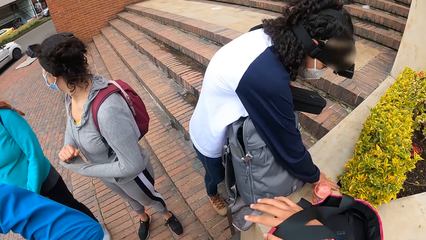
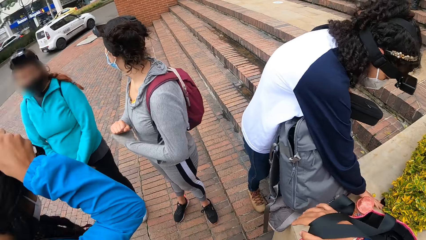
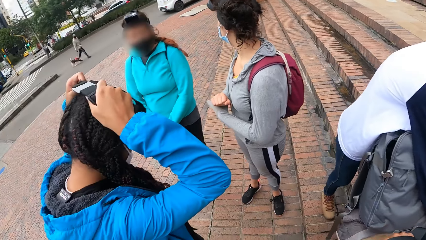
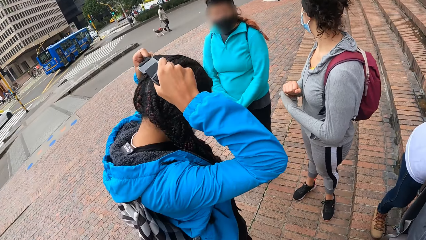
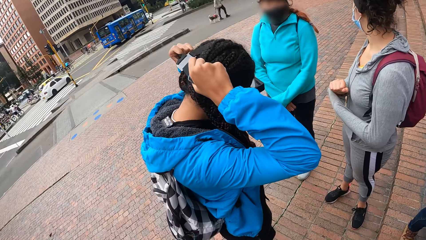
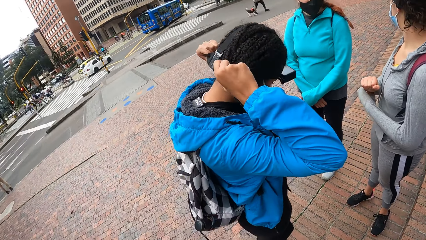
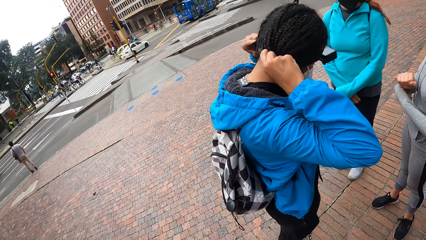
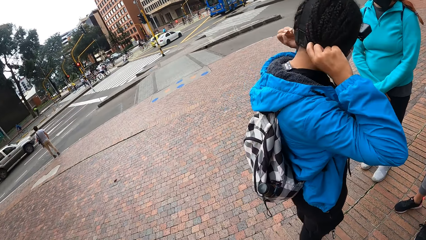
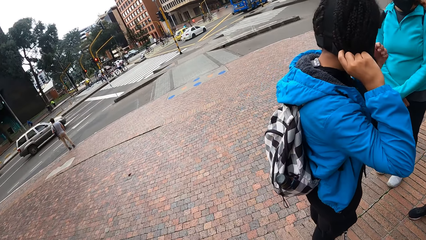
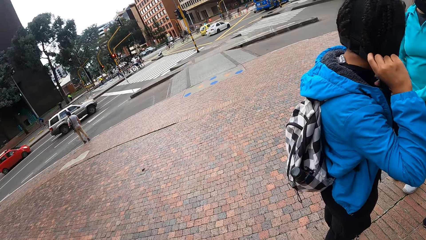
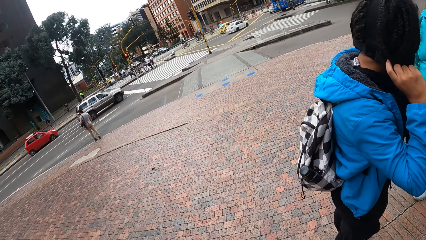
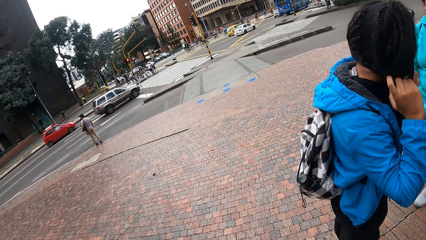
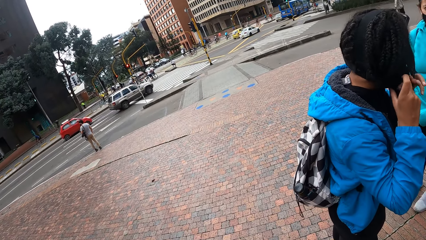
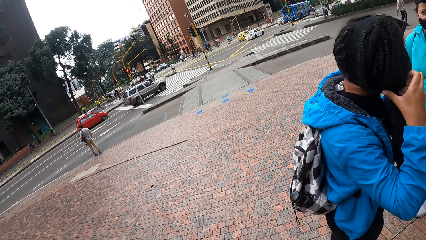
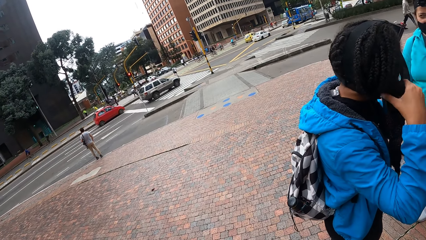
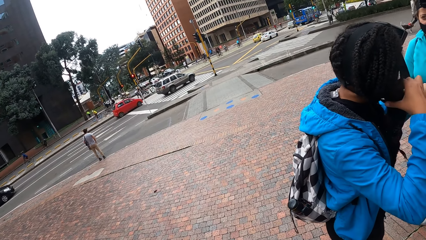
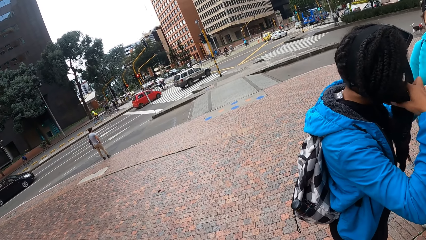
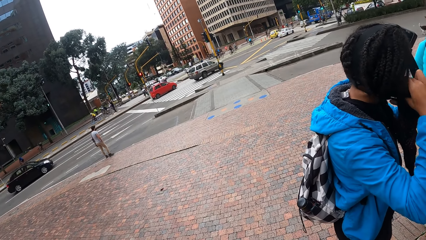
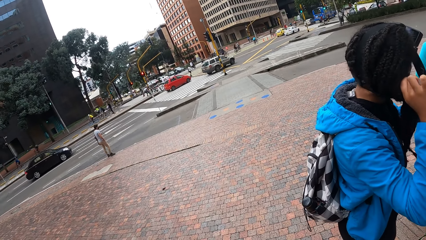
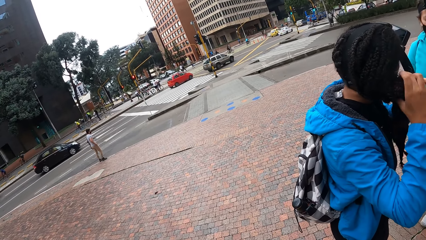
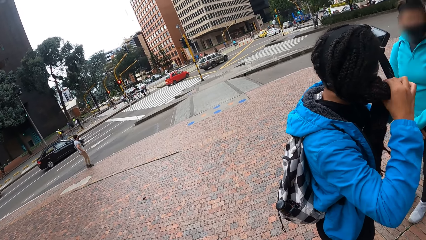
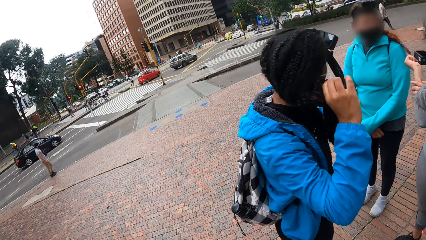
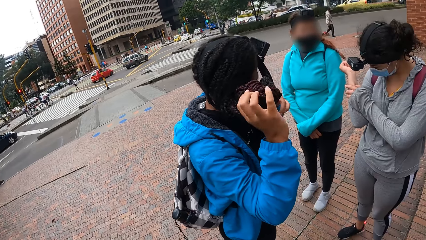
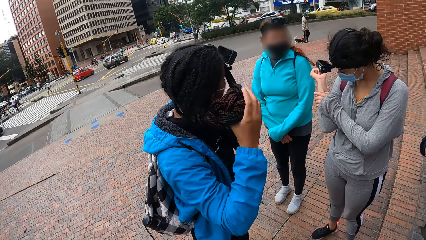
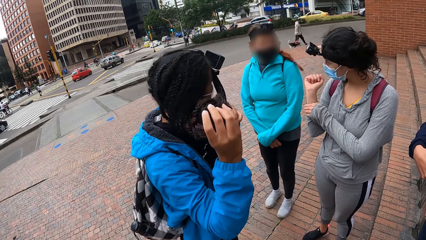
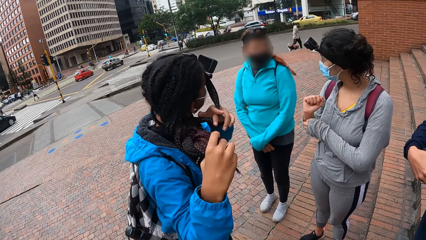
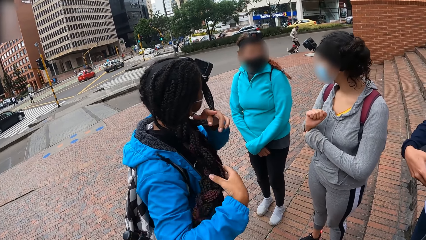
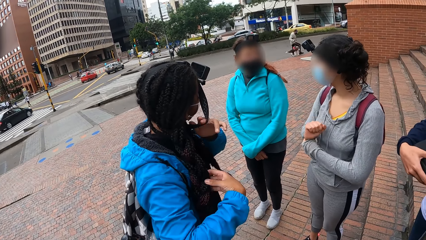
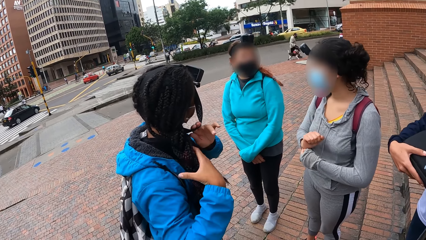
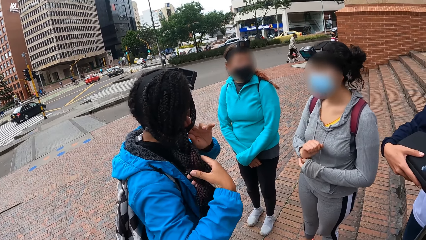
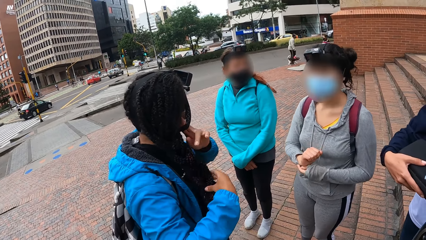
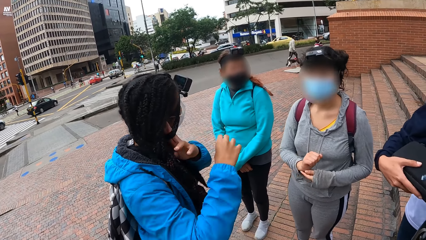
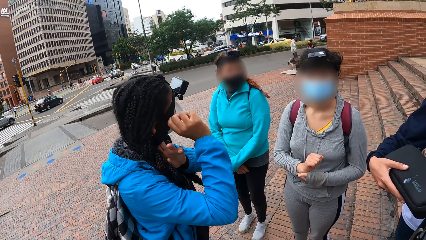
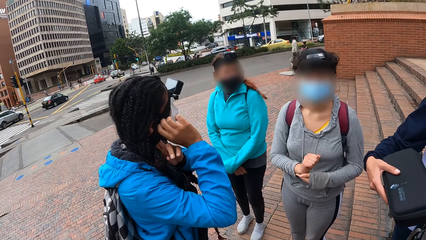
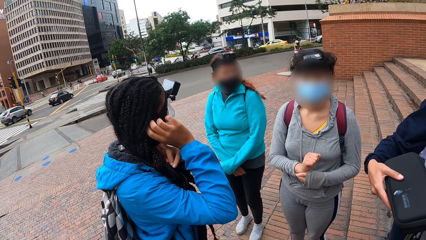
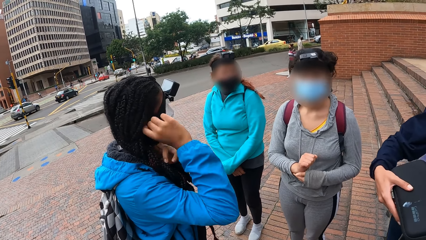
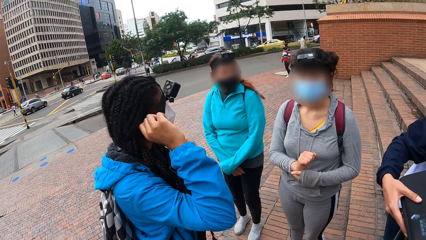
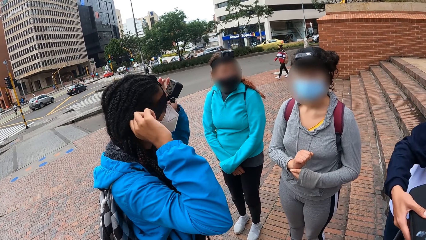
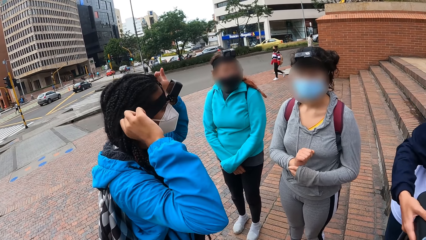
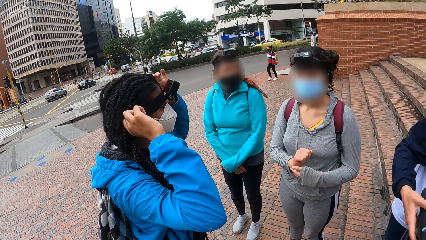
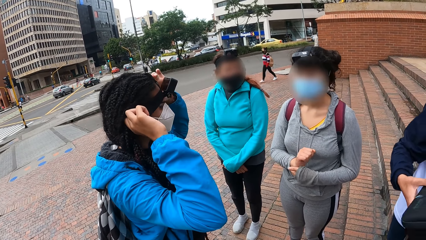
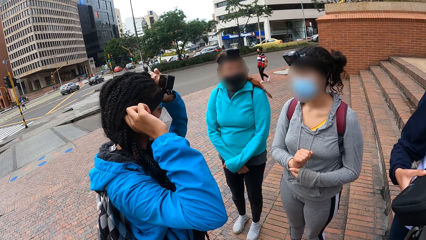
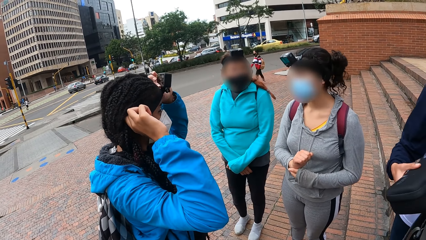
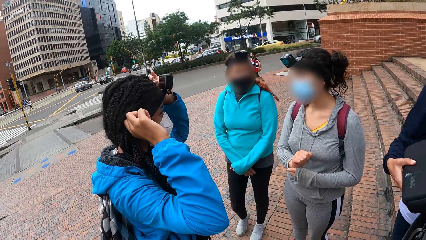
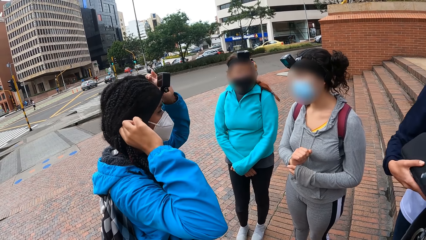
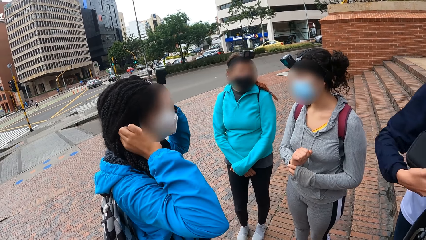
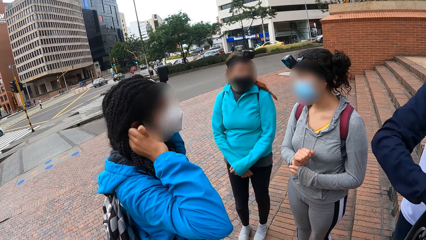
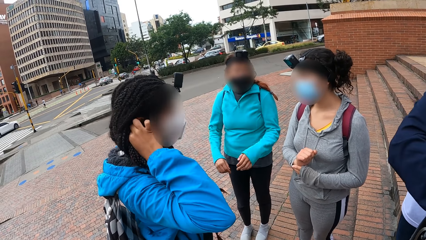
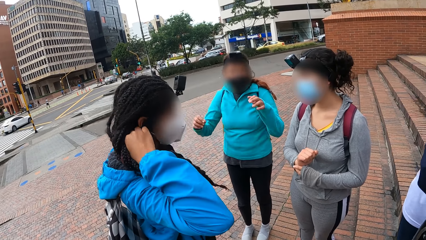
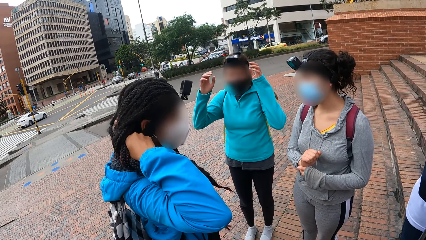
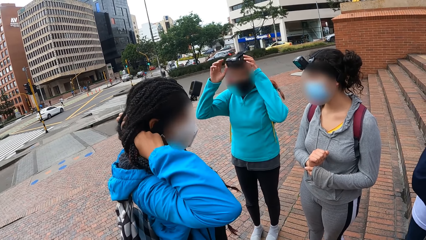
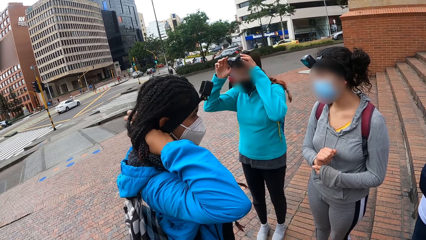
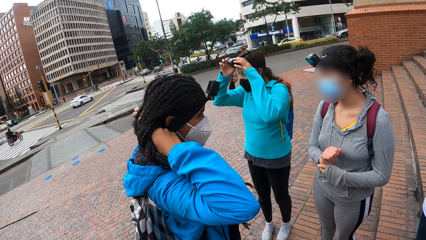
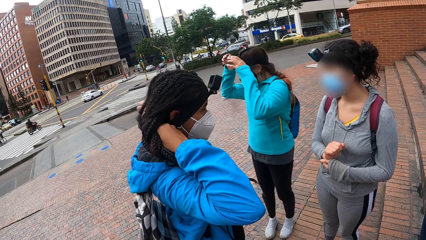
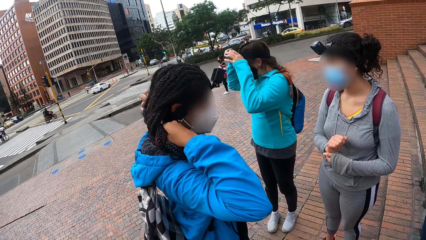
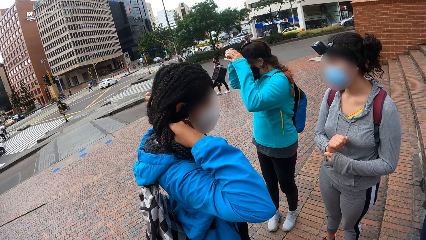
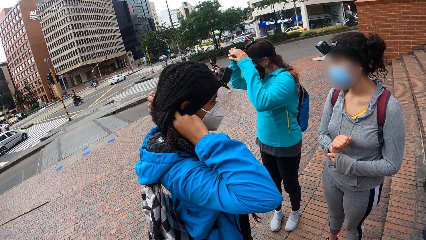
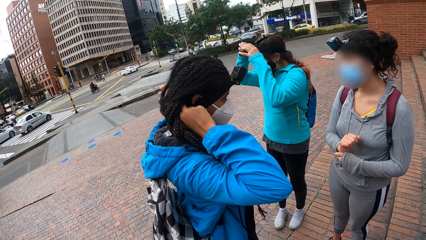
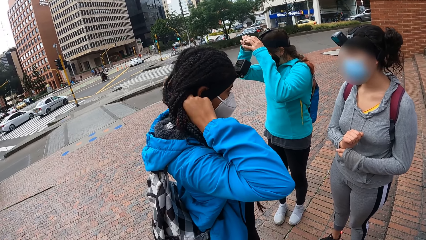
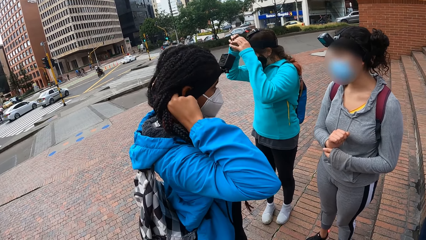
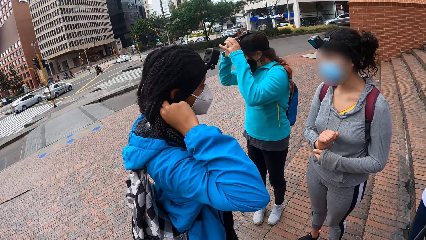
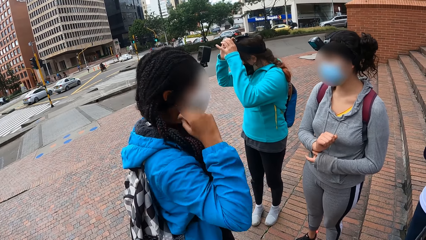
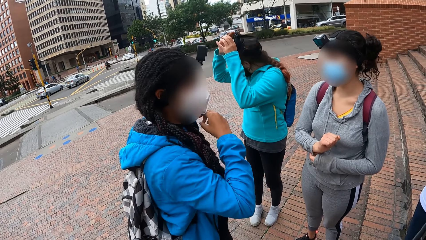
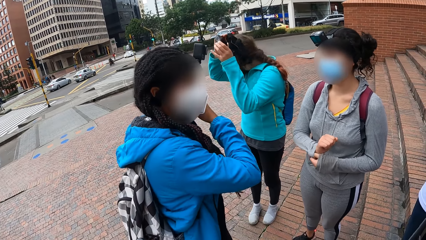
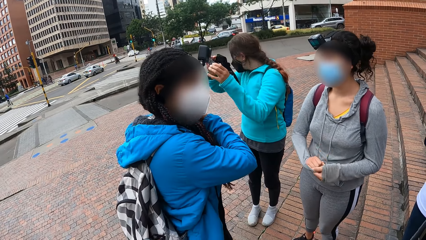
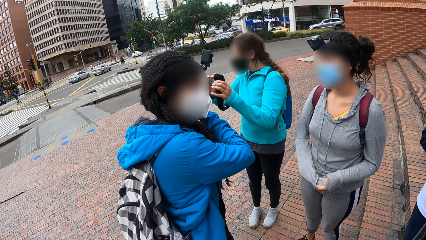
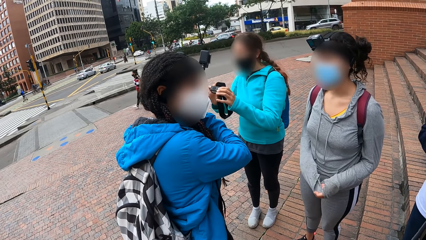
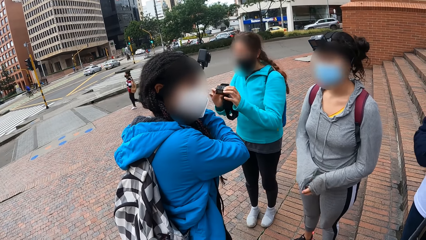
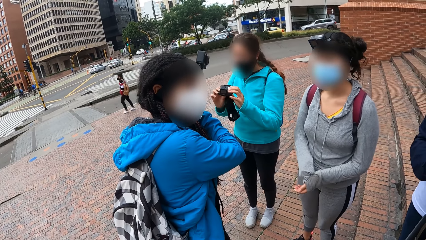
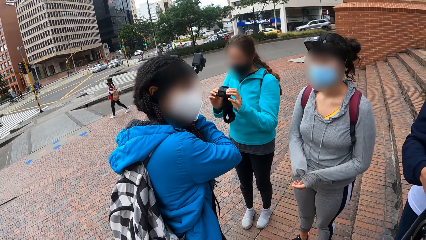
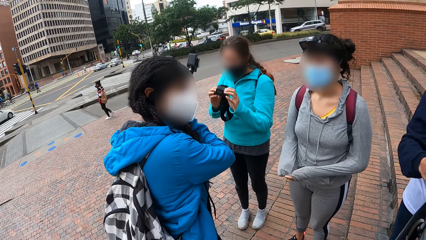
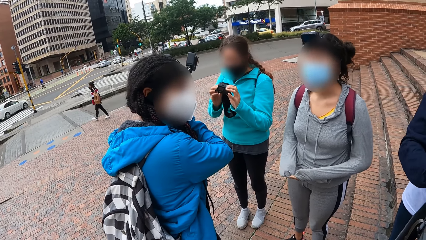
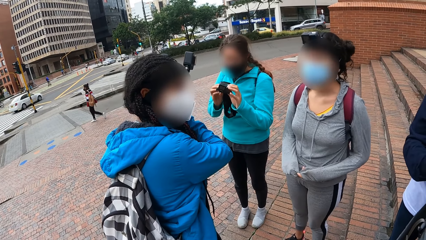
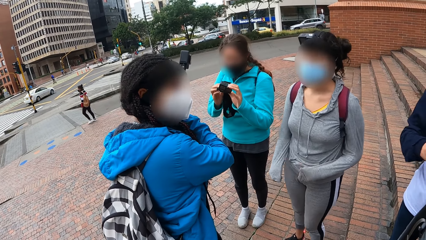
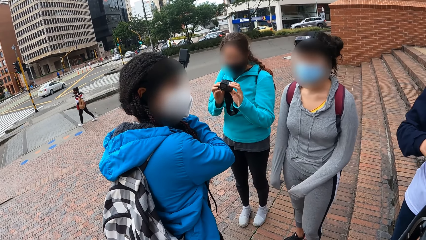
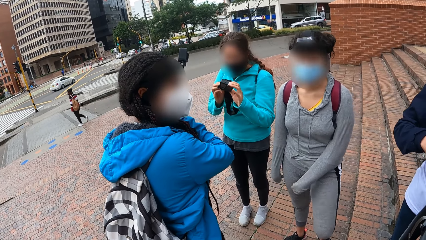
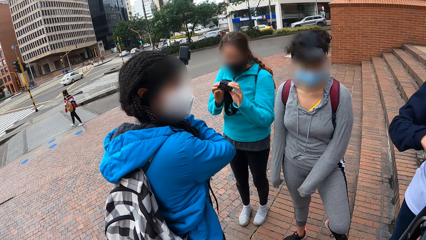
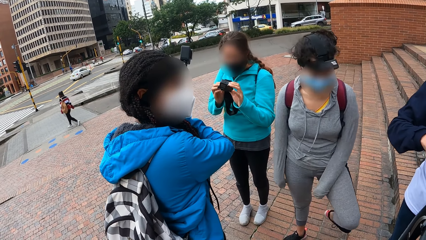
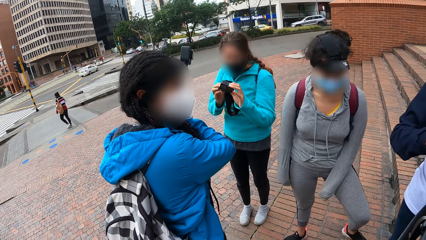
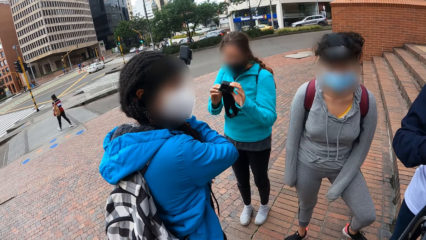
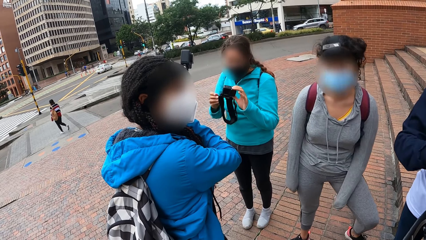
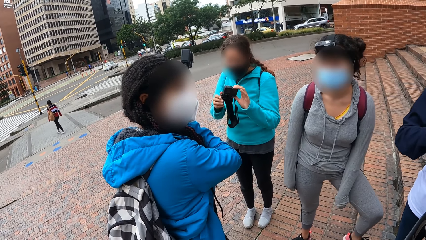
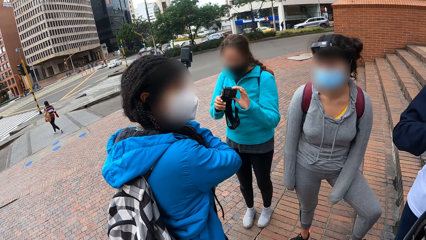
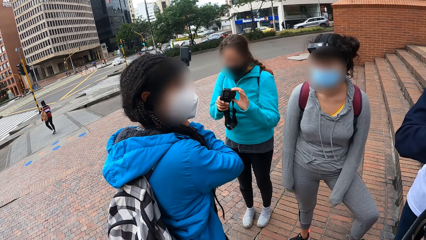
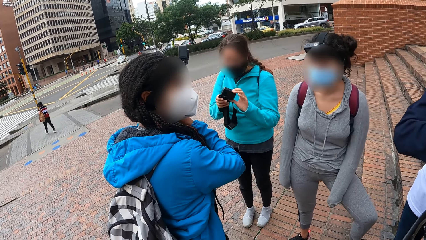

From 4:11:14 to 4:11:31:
The camera wearer holds the handle of the knapsack with her right hand. A woman moves her hair with her right hand. Another woman places the purse in the backpack with her right hand. A third woman removes a camera on her head with her hands.
